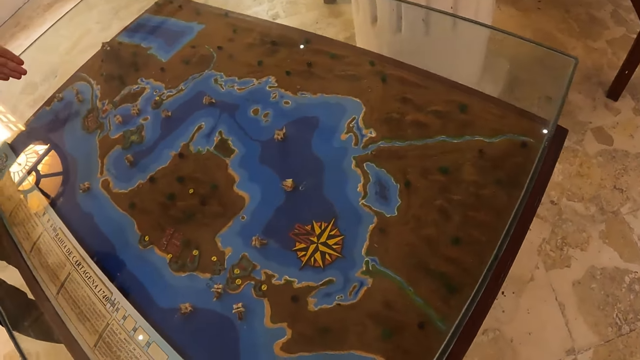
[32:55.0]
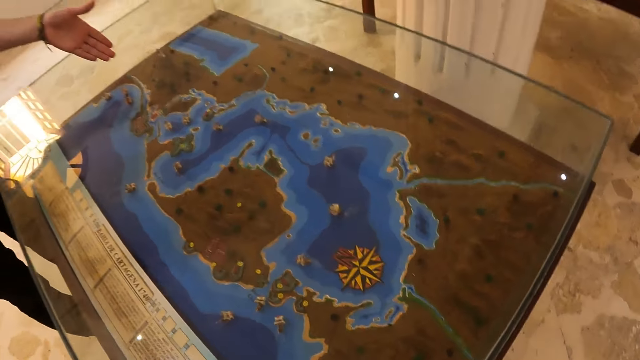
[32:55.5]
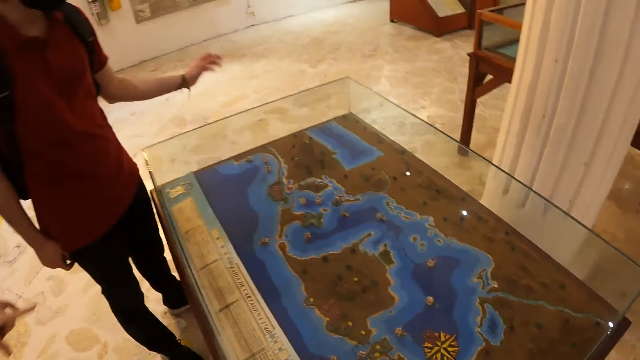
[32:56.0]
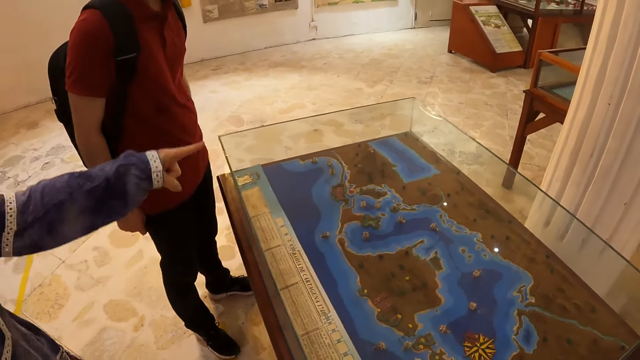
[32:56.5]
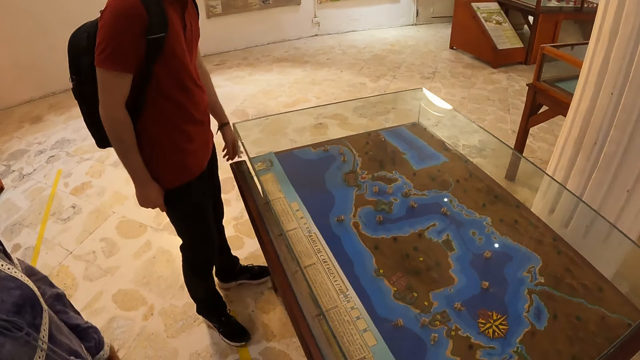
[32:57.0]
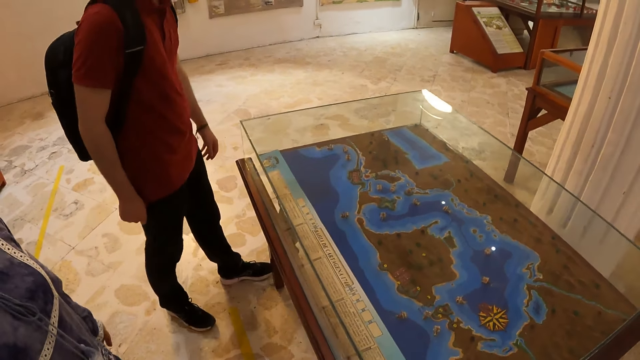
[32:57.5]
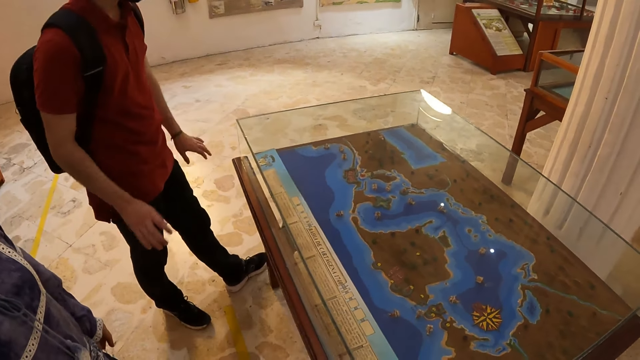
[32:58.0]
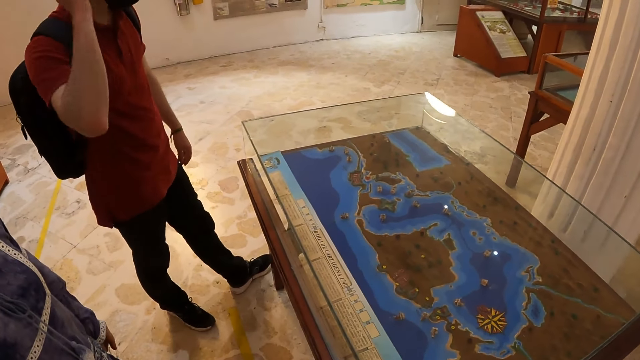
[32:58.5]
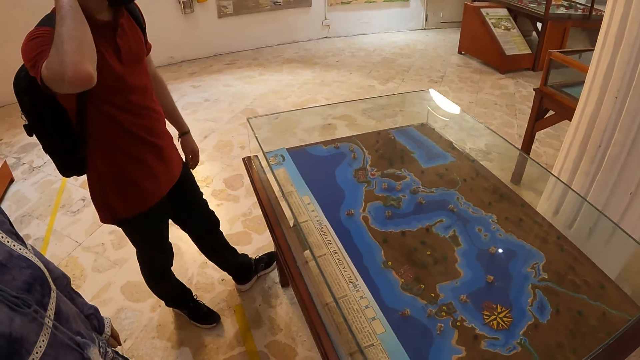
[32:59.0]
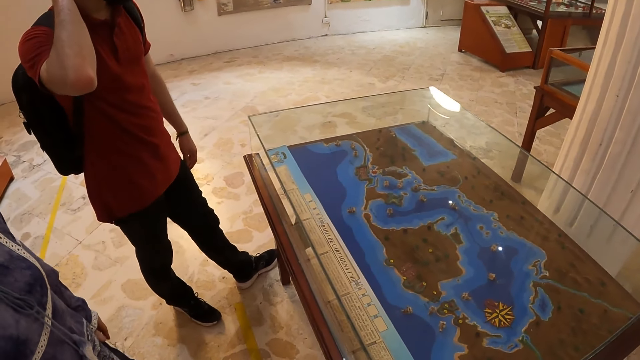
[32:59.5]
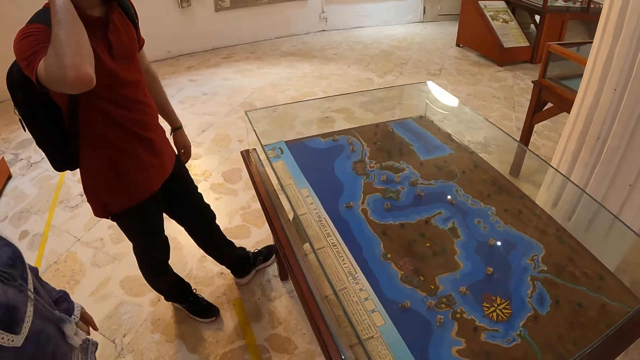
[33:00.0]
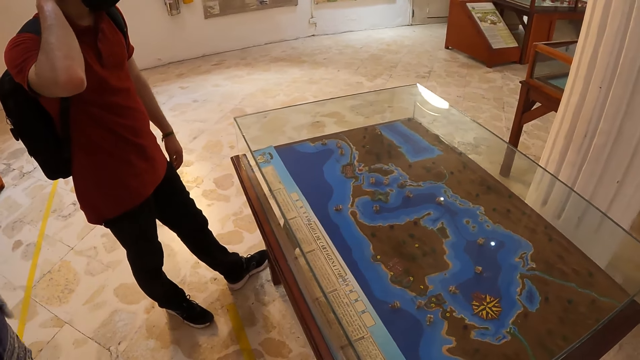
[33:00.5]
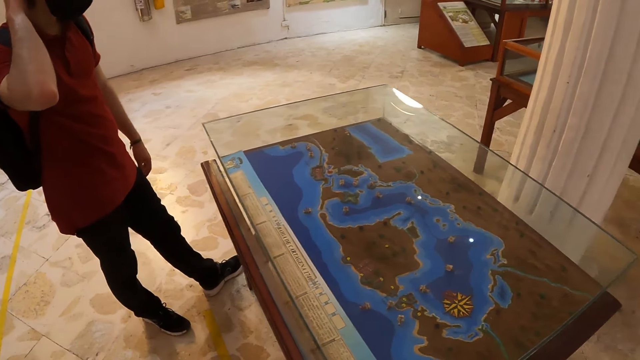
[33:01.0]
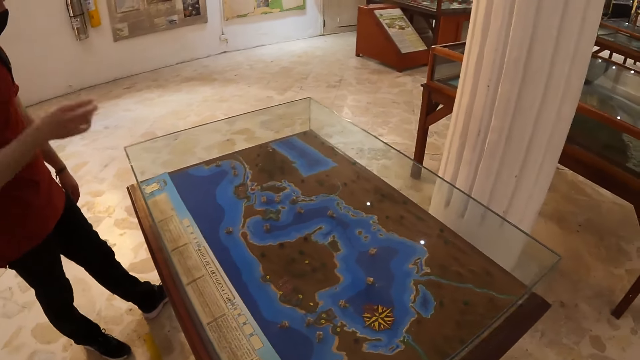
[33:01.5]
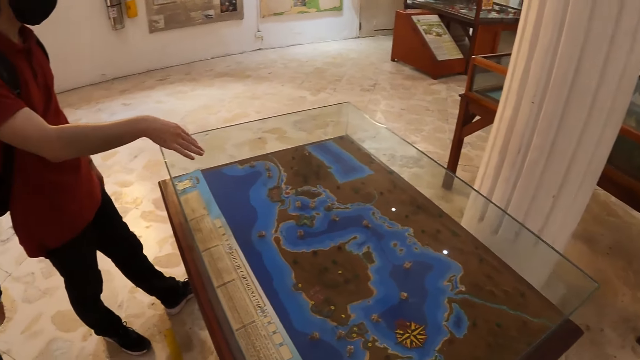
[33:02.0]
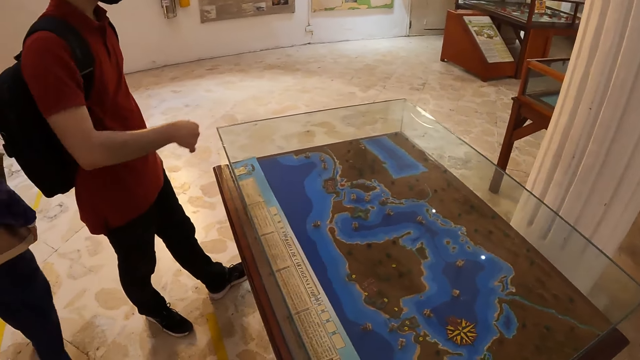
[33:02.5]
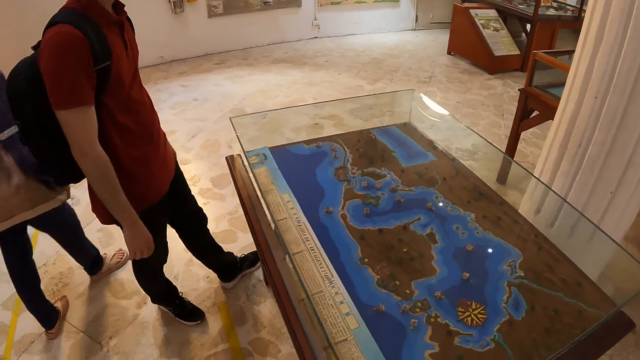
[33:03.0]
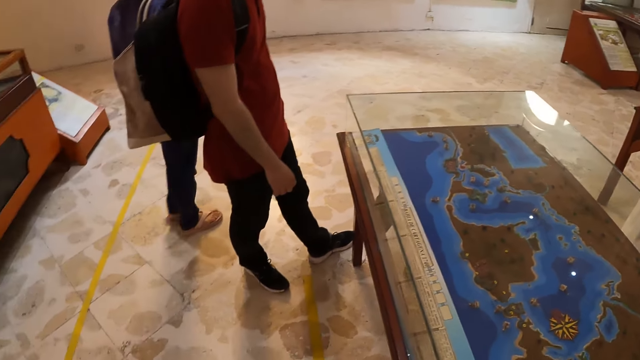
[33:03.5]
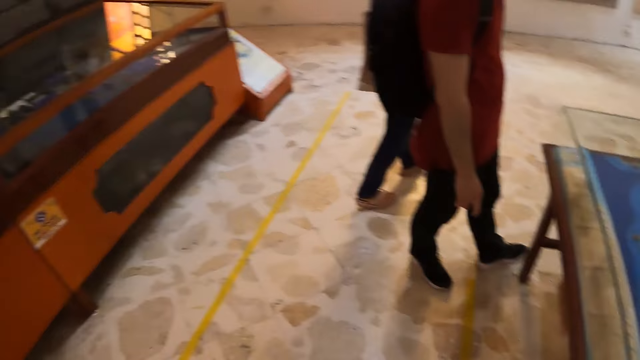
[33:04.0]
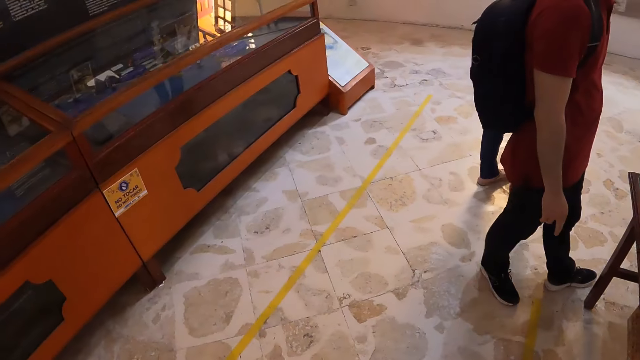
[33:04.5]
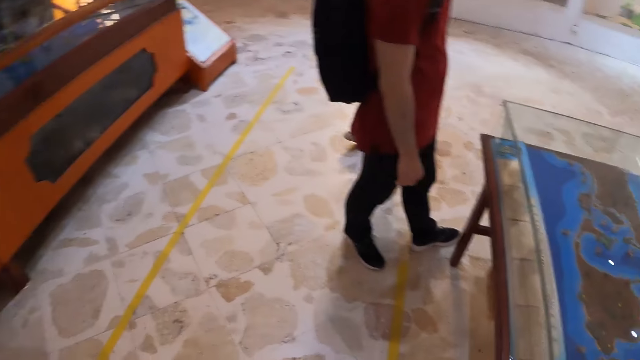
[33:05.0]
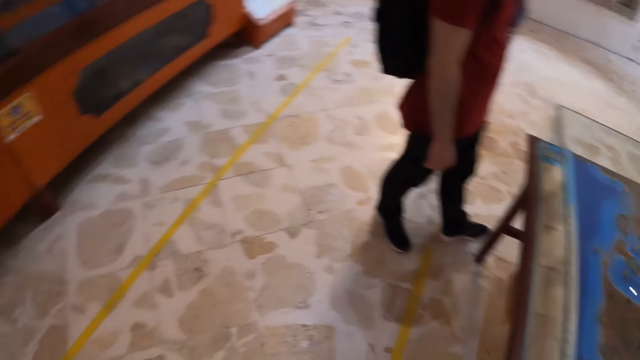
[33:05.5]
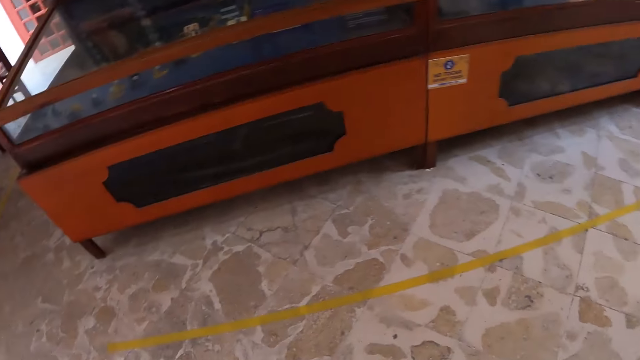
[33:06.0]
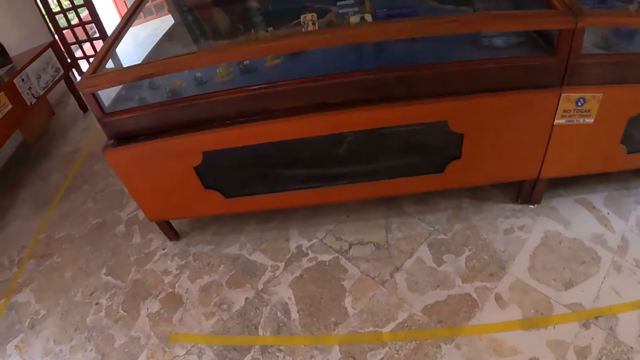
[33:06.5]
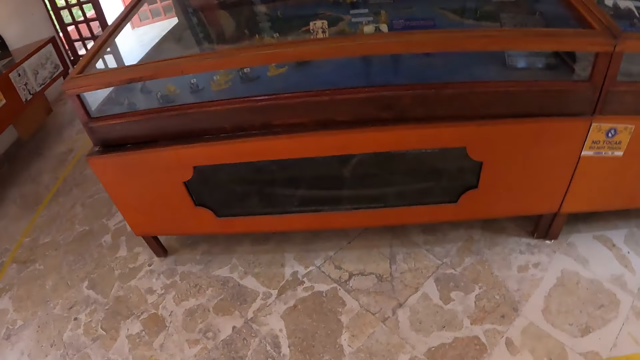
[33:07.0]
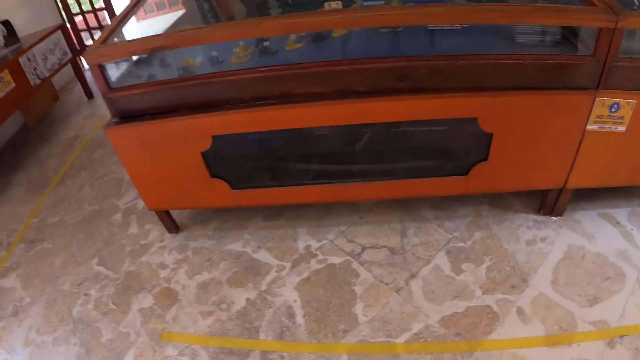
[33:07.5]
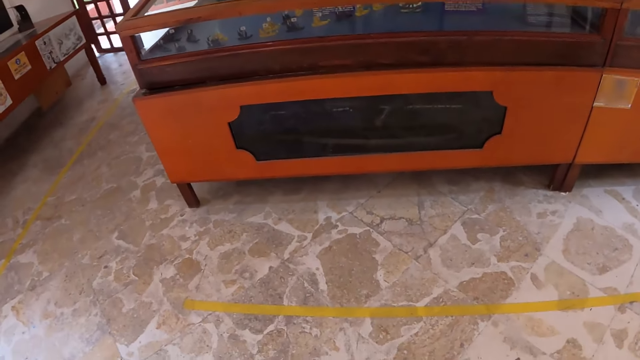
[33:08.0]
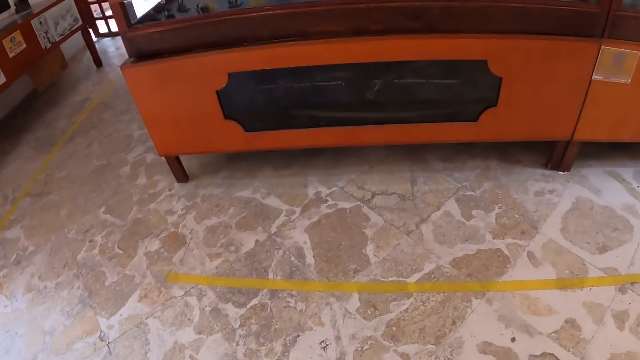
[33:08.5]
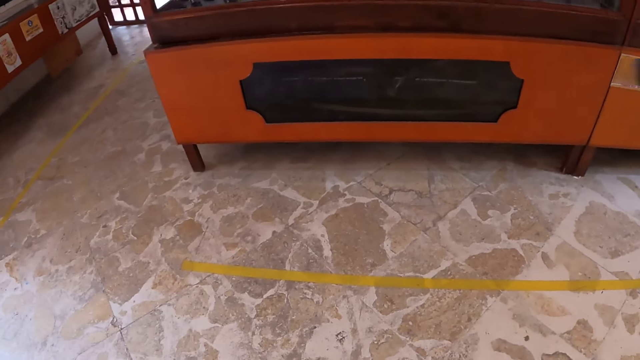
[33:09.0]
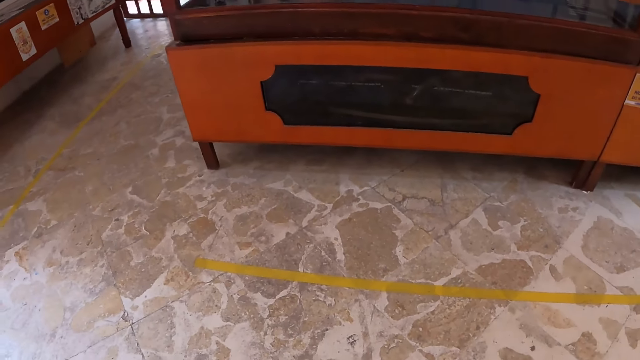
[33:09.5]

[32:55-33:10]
The camera wearer looks left. They turn back. They look around the glass covered table.

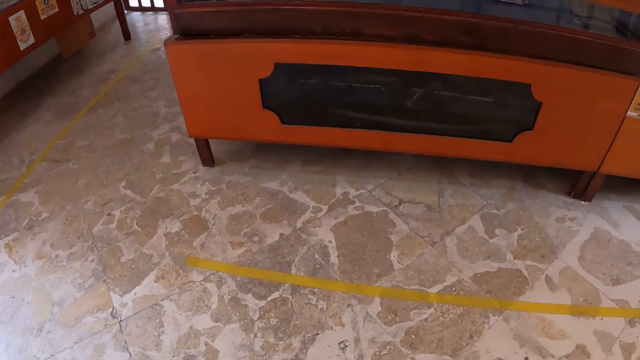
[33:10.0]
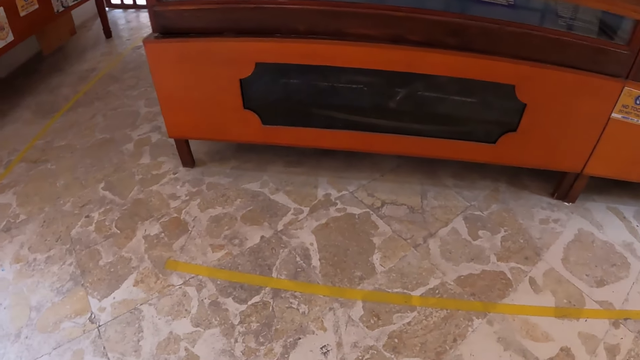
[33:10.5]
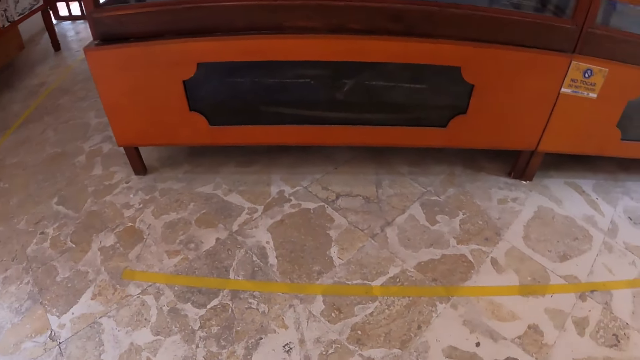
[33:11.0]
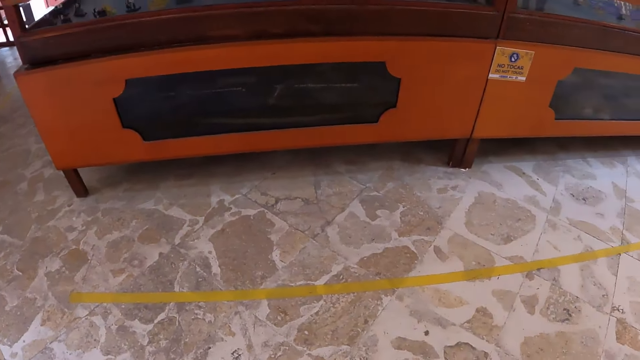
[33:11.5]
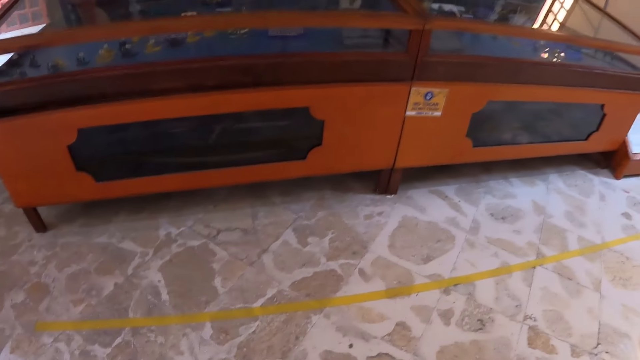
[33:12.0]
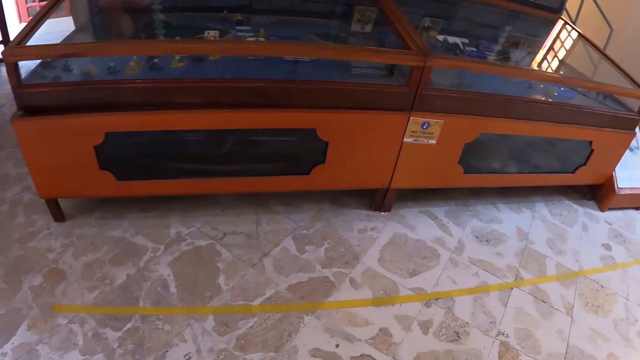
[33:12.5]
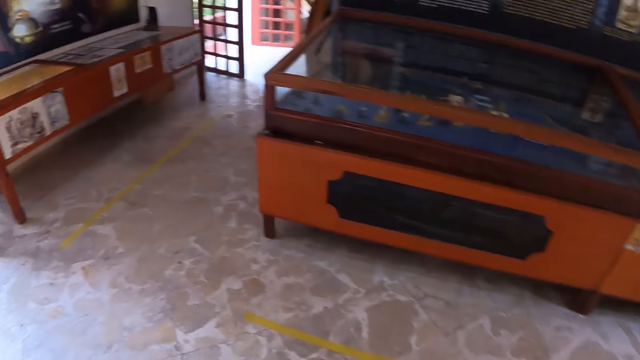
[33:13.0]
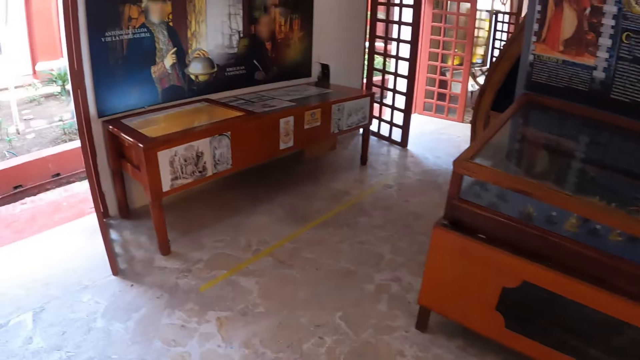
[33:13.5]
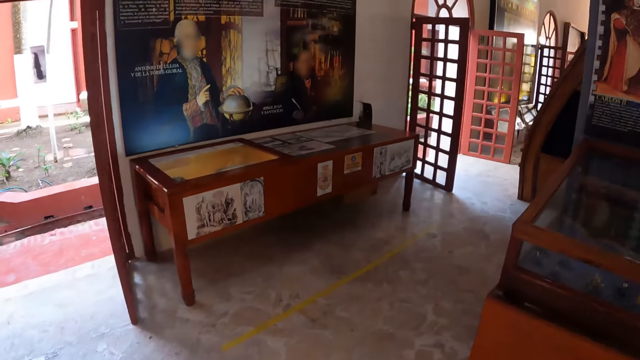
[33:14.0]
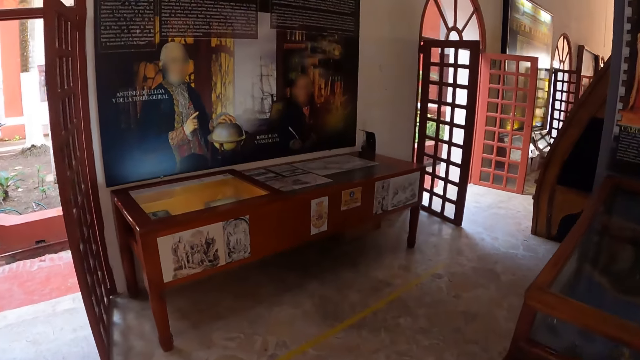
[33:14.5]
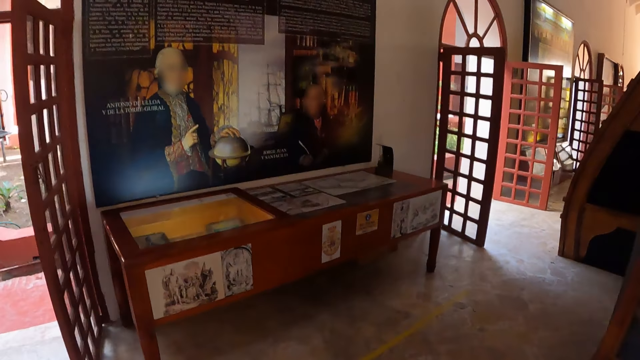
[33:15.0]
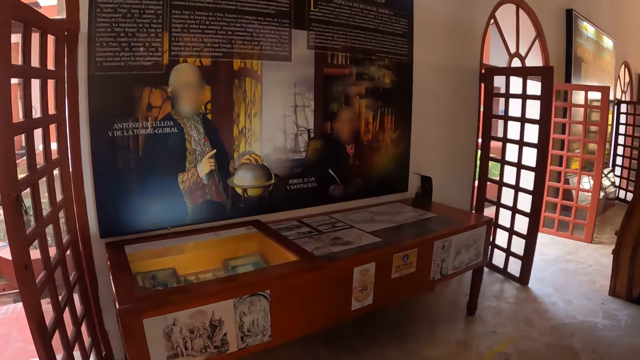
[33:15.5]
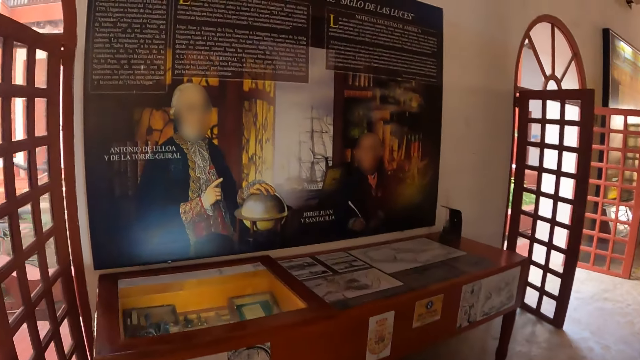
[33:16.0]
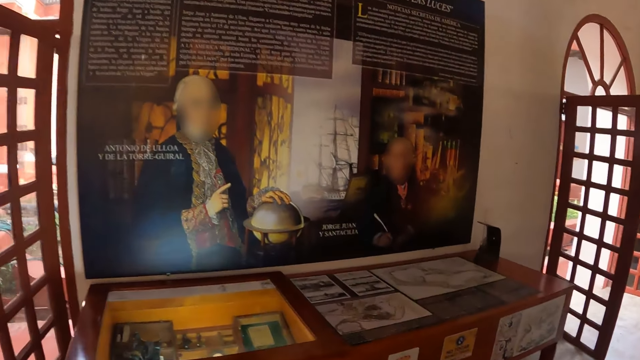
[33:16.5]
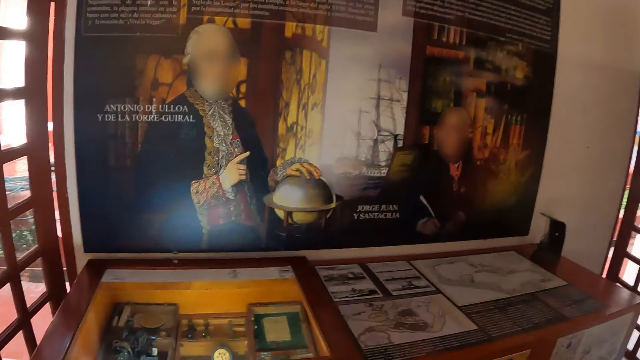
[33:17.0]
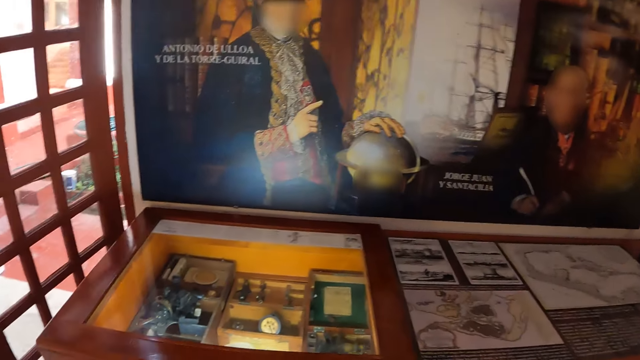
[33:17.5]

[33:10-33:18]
The camera wearer walks left on the floor.
